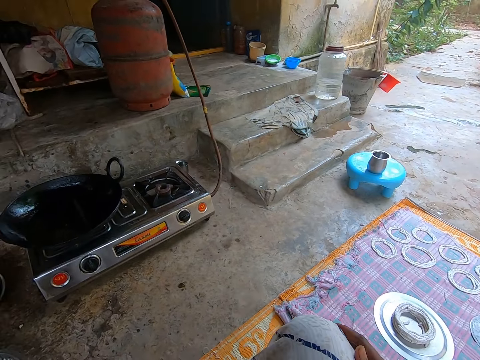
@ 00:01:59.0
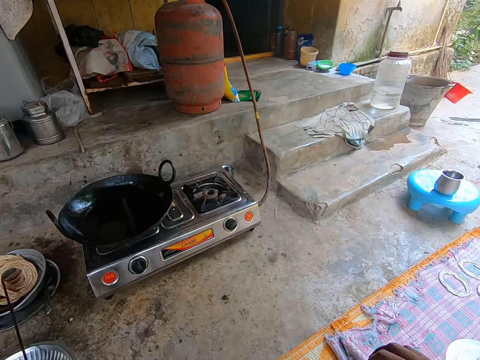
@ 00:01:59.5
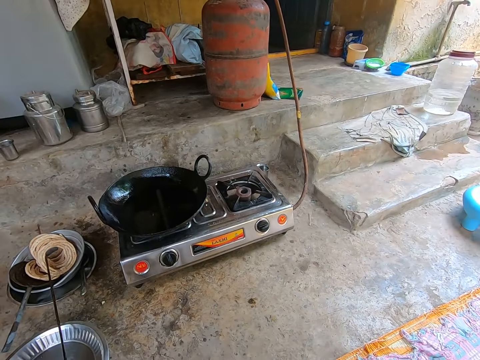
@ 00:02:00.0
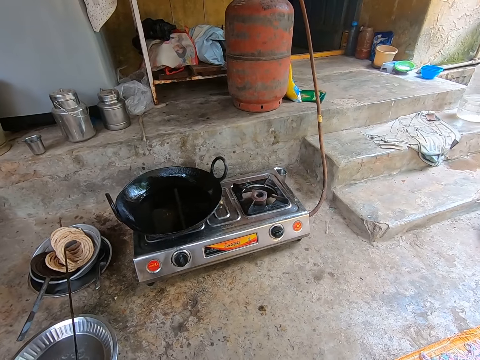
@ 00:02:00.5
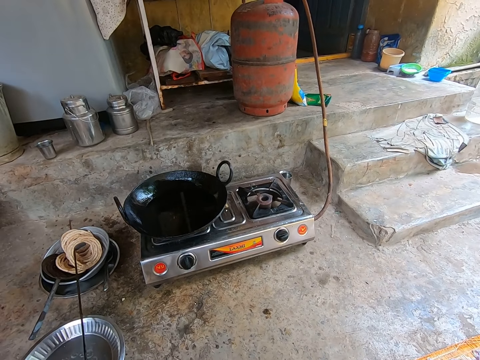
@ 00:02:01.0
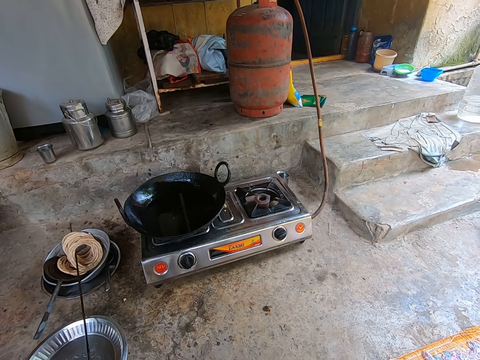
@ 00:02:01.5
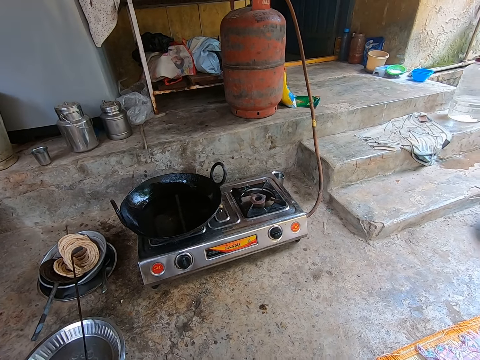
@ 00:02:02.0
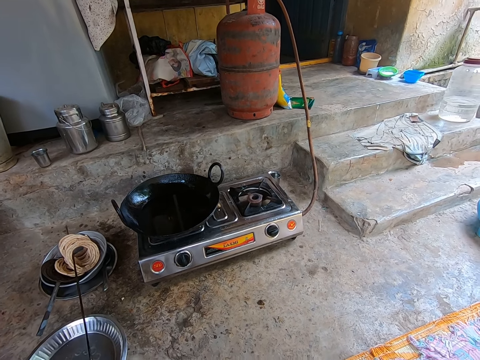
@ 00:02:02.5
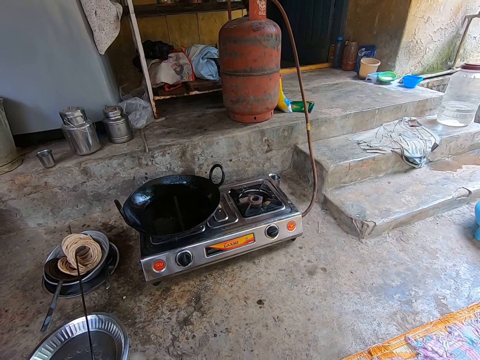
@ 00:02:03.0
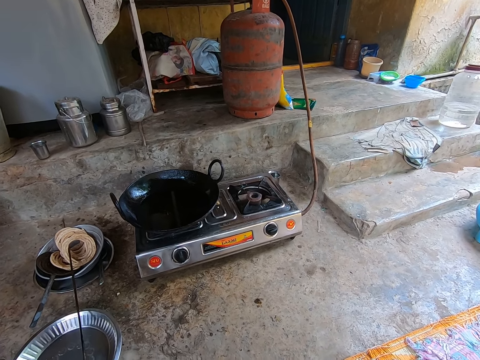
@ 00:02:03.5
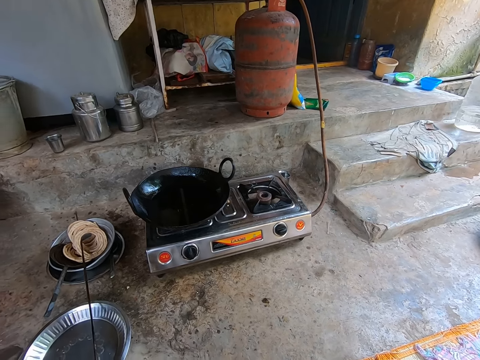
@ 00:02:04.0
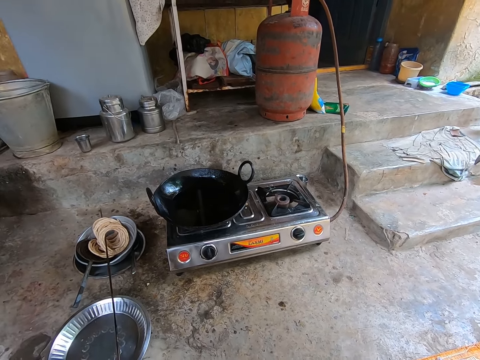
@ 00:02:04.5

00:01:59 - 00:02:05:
The camera wearer wipes his right hand on his right knee.

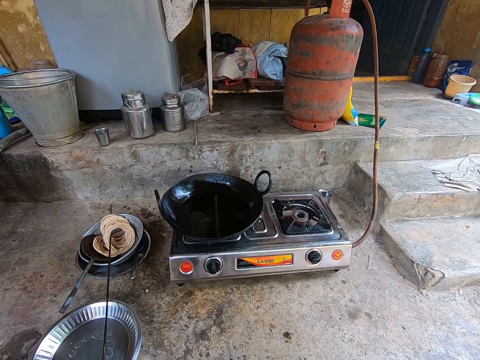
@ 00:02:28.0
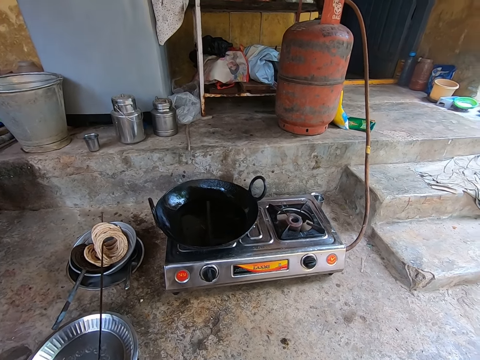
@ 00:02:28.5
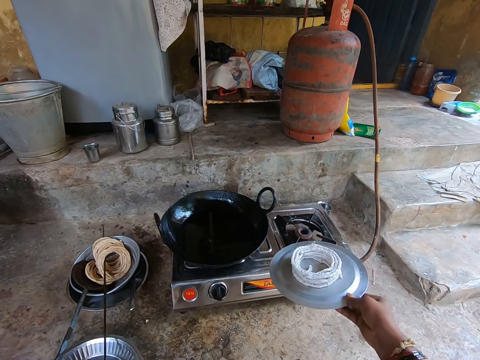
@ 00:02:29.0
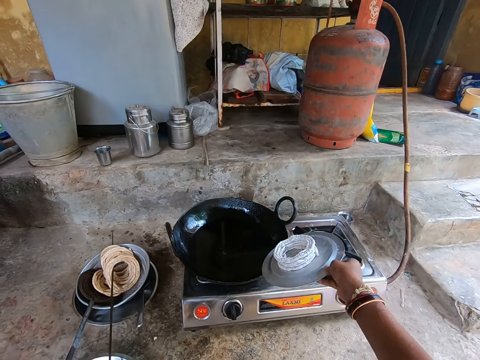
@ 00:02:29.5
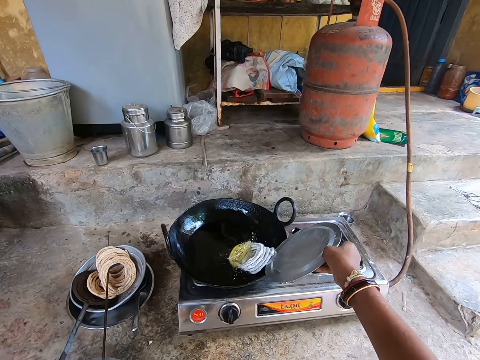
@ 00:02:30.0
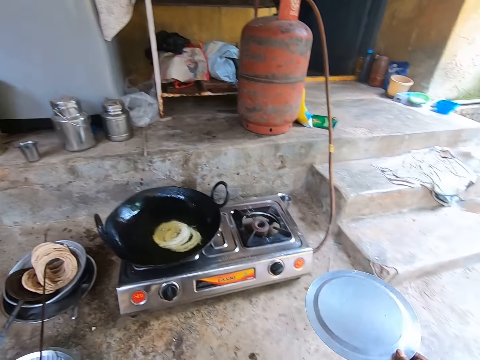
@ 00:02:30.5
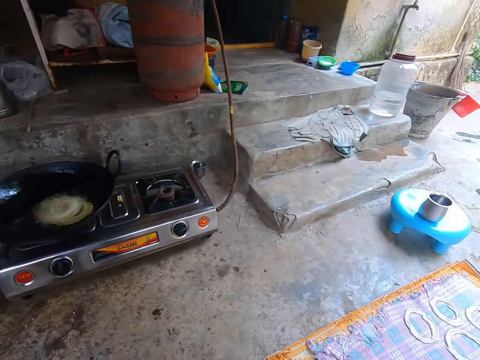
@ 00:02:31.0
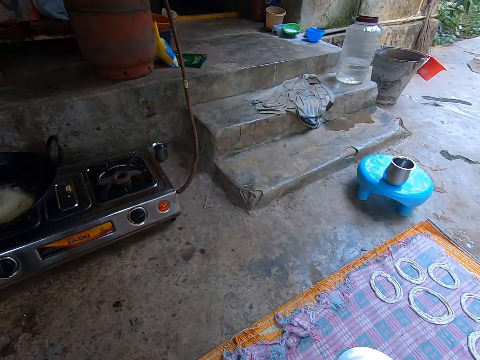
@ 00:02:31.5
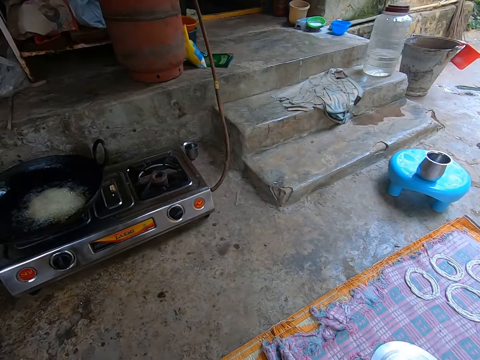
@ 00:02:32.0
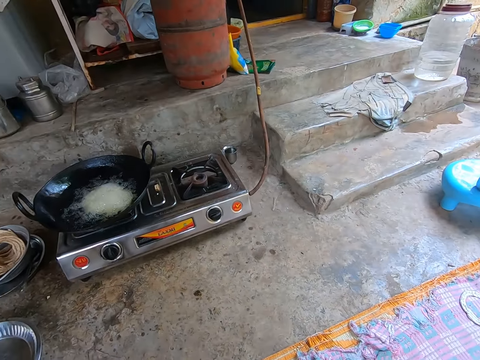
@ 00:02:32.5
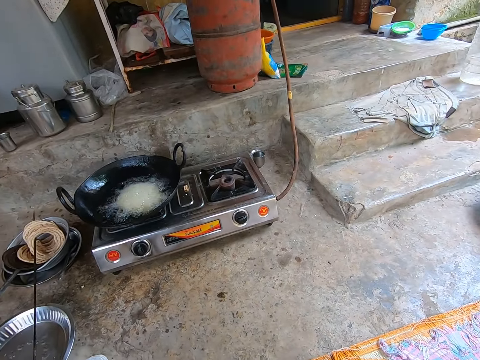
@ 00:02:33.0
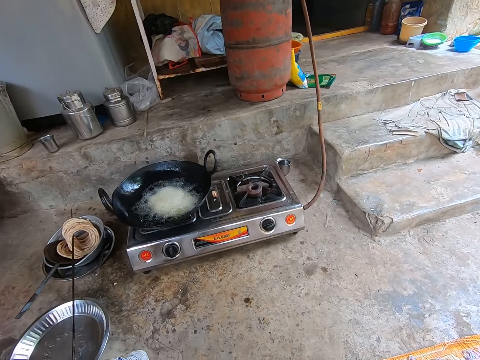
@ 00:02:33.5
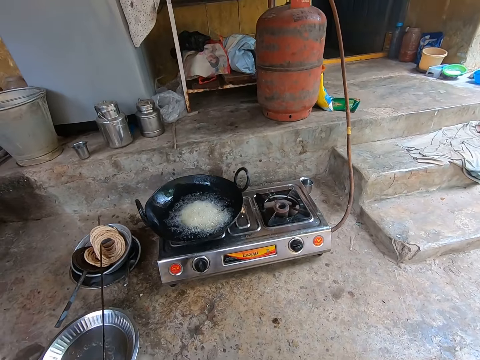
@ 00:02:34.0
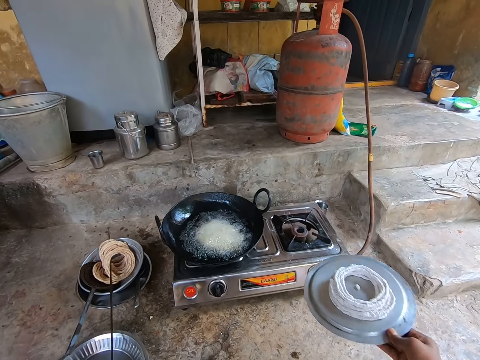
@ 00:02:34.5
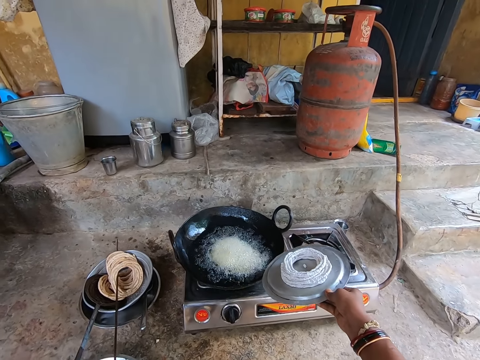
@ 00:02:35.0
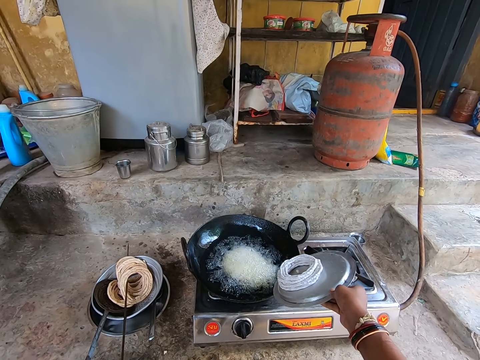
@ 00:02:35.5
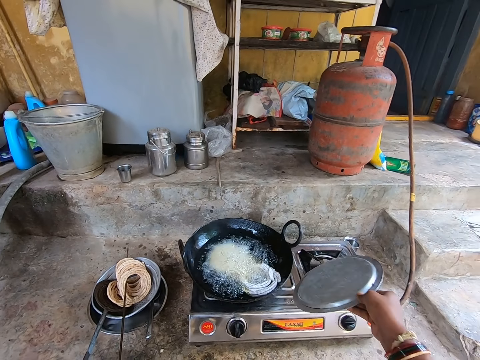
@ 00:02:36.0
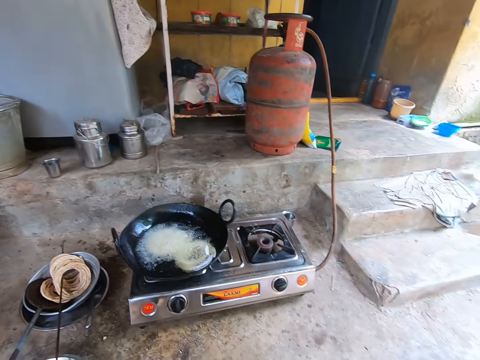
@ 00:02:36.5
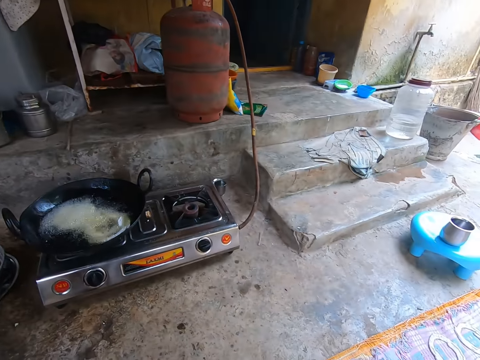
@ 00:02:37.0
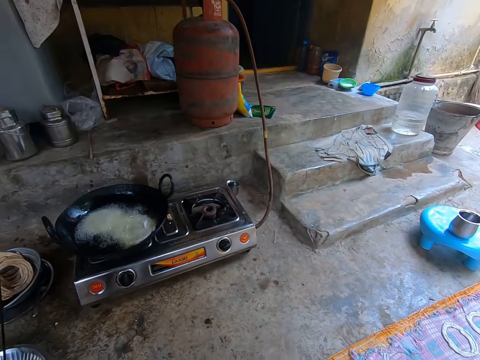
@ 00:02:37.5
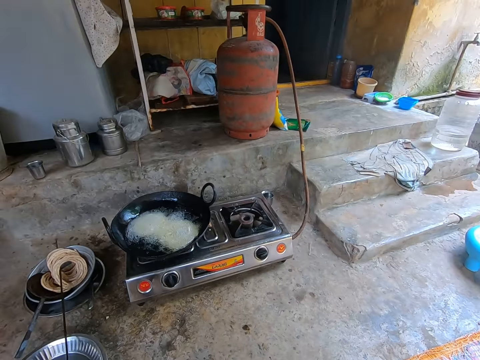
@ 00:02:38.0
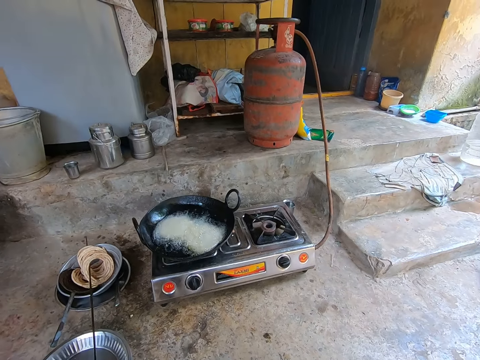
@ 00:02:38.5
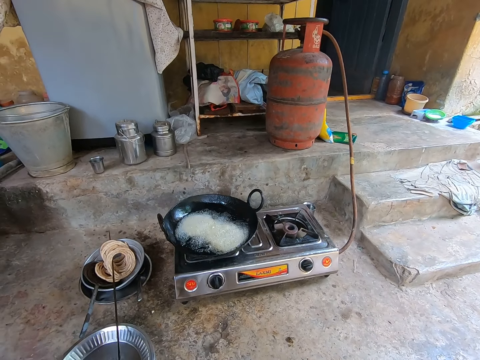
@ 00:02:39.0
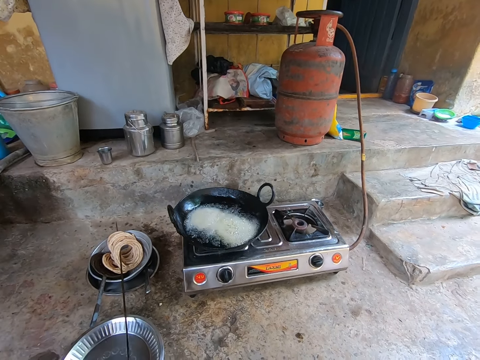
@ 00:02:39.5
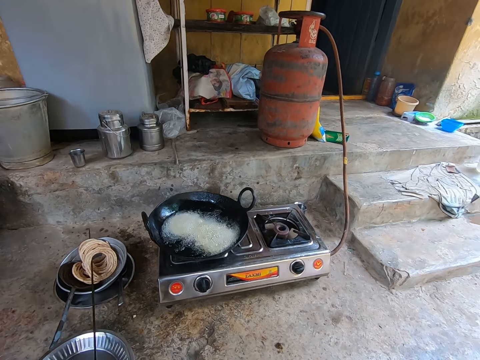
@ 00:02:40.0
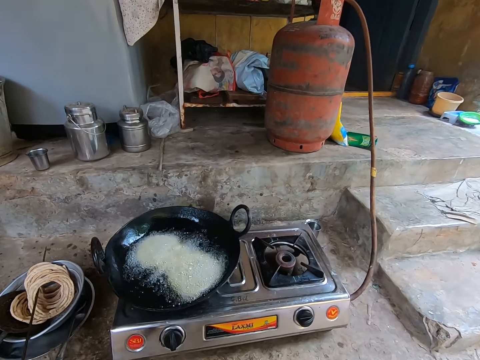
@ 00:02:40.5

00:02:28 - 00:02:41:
The camera wearer puts the doughnuts or dough on the oil with his right hand. He puts another dough on the cooking pot. He puts down the lid with his right hand.

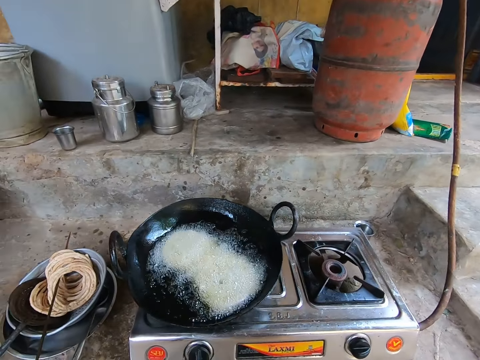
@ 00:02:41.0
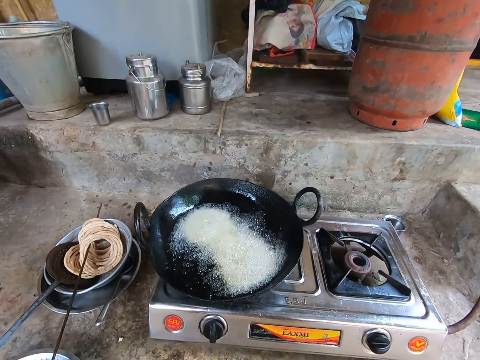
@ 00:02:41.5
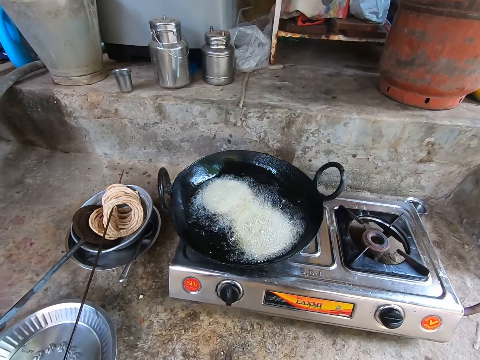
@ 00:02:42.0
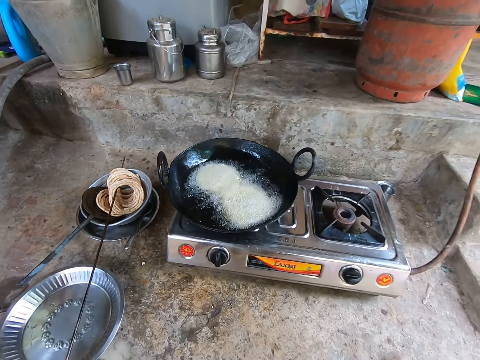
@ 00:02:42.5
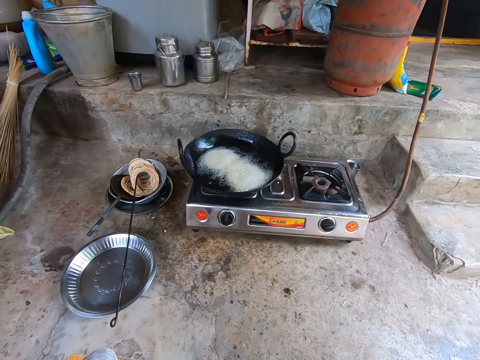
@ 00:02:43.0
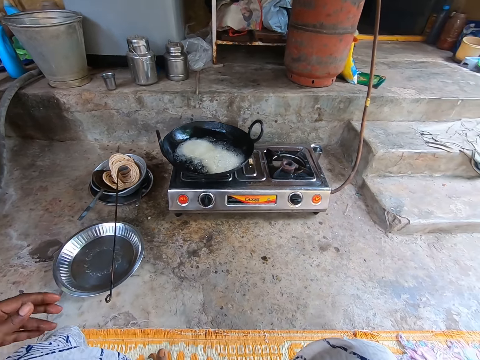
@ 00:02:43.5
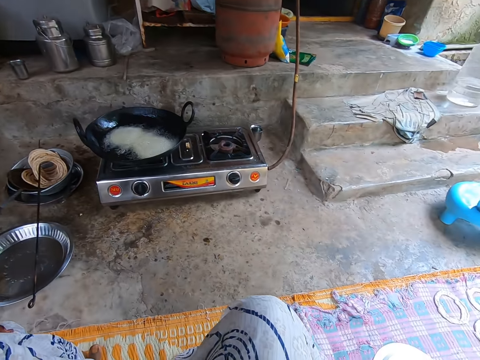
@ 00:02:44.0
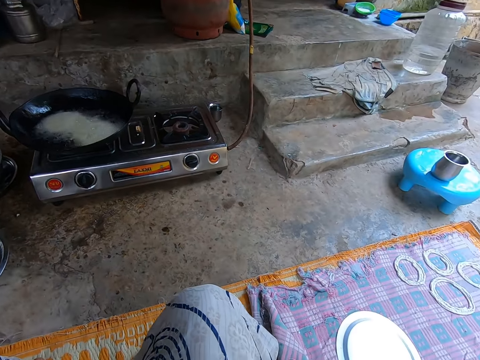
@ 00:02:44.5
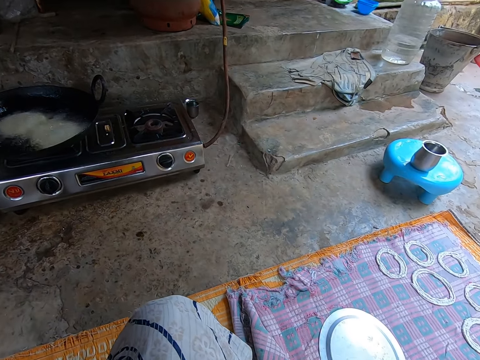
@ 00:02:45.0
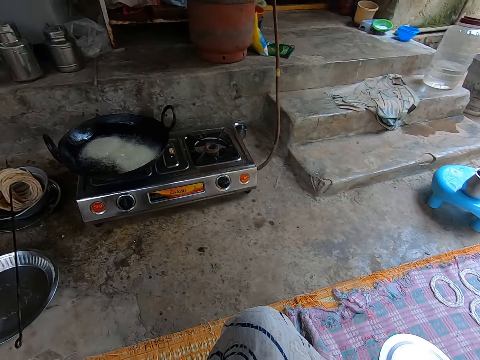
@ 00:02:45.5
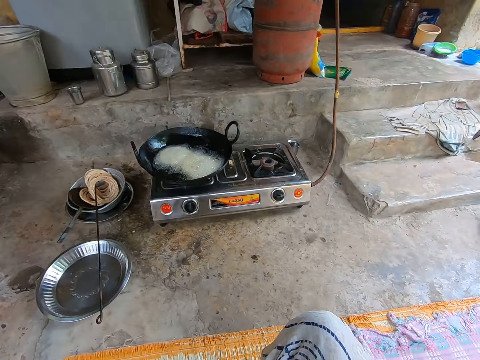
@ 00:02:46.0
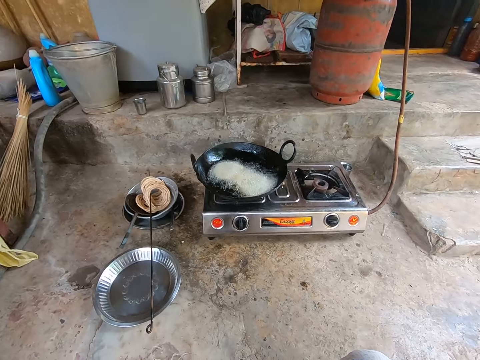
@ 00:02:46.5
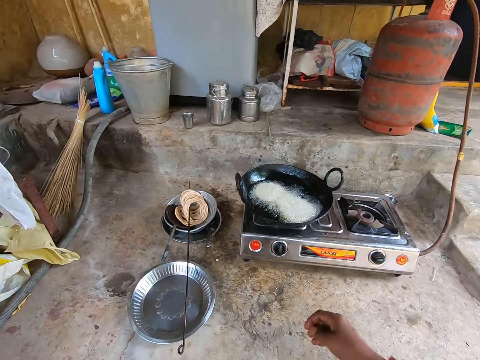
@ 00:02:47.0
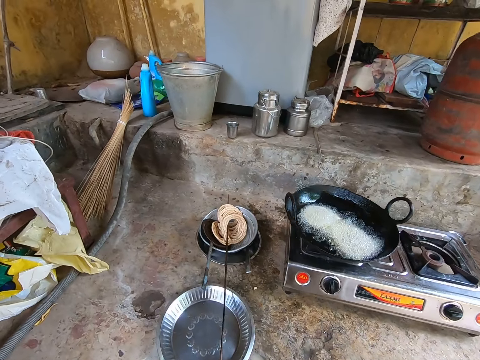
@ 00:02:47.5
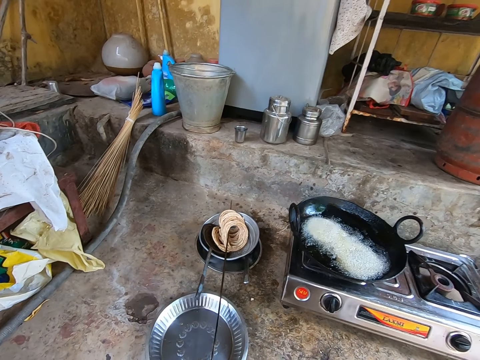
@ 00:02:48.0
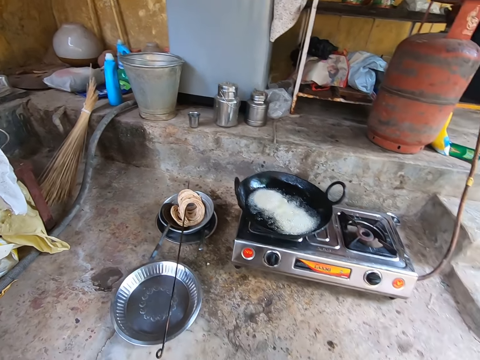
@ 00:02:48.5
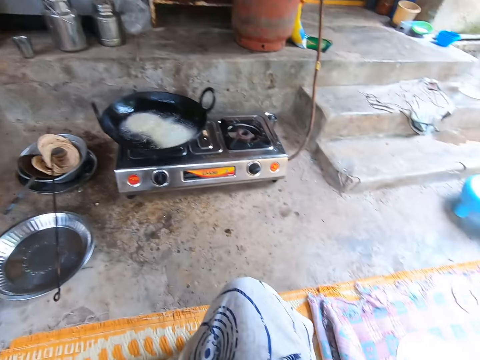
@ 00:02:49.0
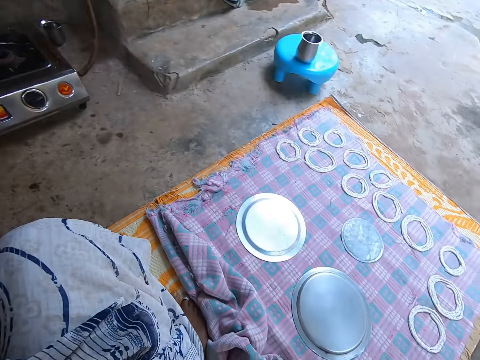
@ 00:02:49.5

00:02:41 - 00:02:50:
The camera wearer raises his left hand. He raises his right hand.
